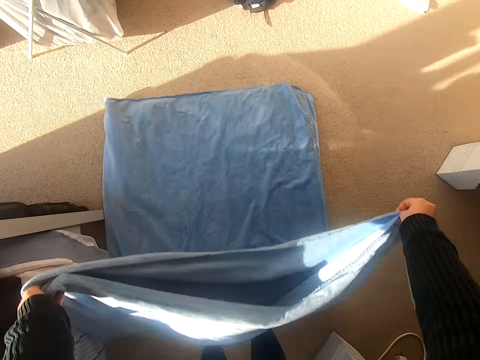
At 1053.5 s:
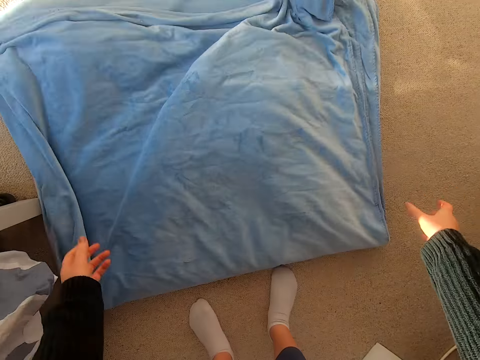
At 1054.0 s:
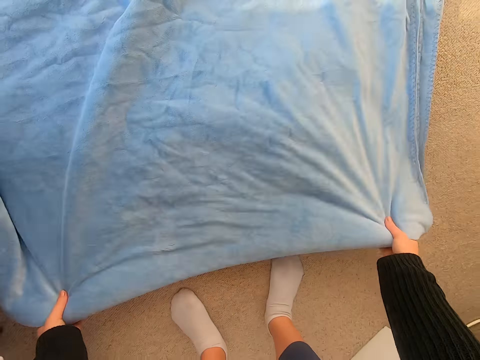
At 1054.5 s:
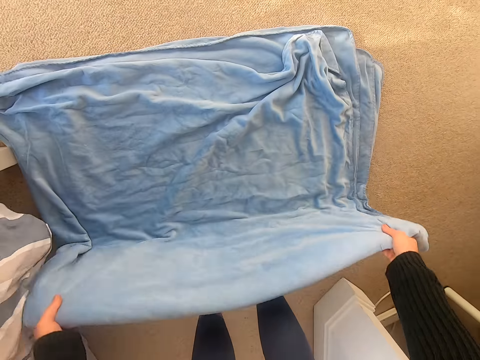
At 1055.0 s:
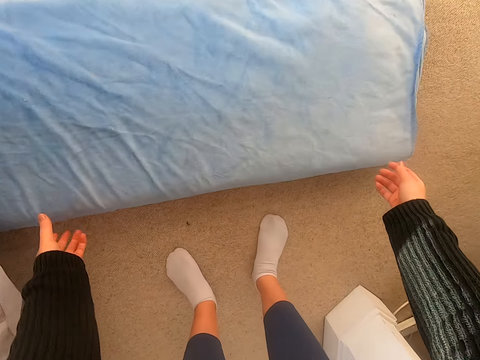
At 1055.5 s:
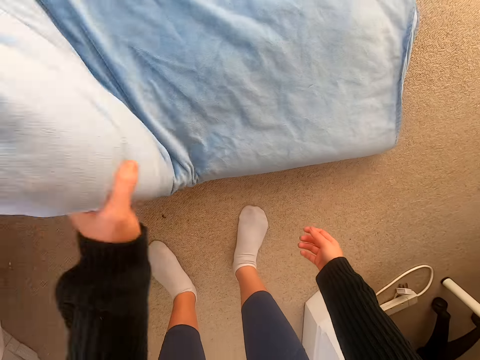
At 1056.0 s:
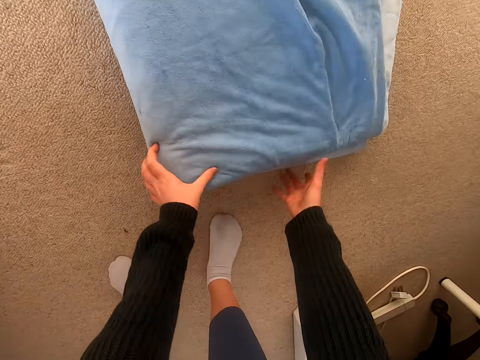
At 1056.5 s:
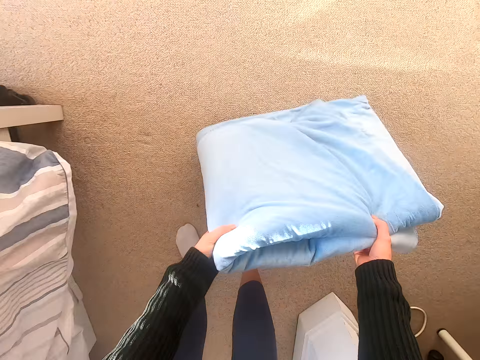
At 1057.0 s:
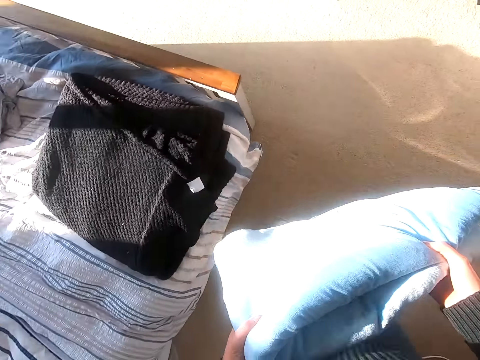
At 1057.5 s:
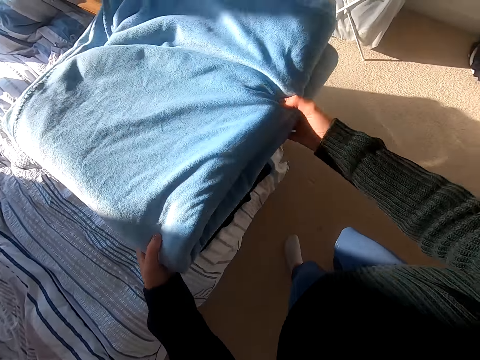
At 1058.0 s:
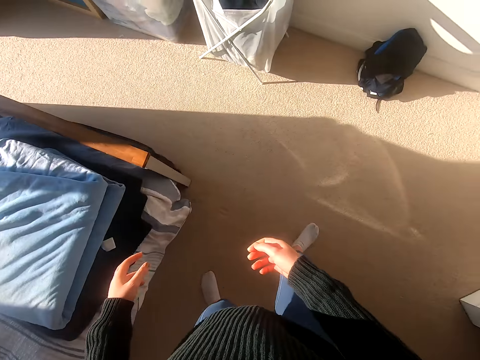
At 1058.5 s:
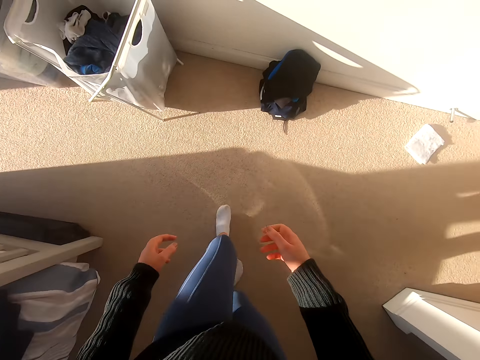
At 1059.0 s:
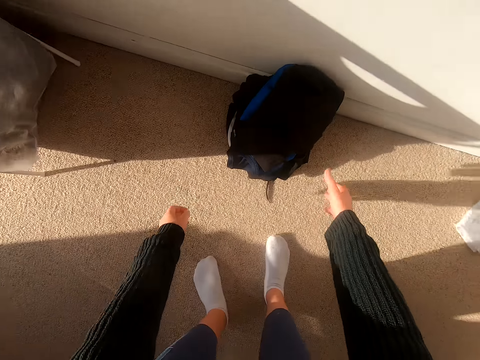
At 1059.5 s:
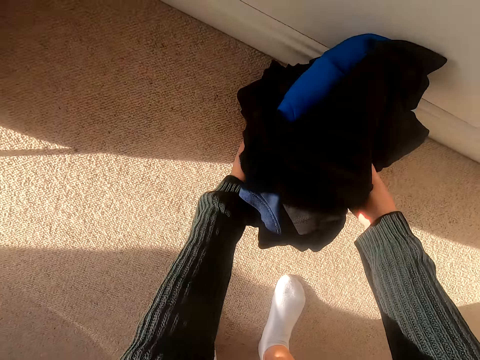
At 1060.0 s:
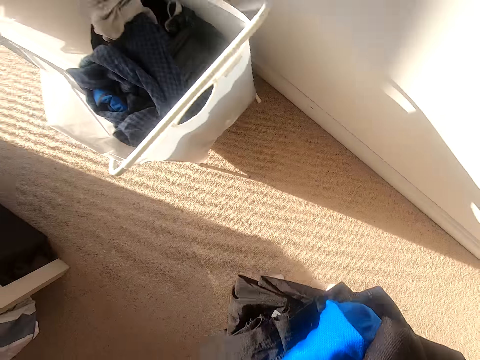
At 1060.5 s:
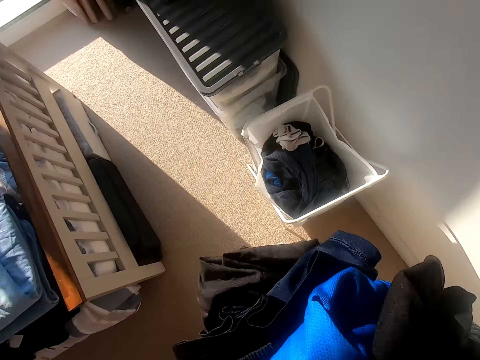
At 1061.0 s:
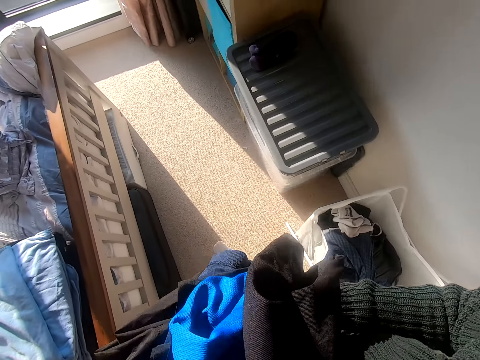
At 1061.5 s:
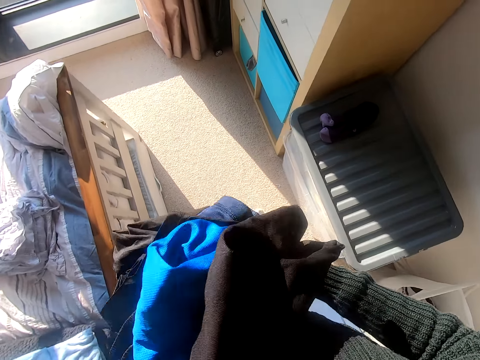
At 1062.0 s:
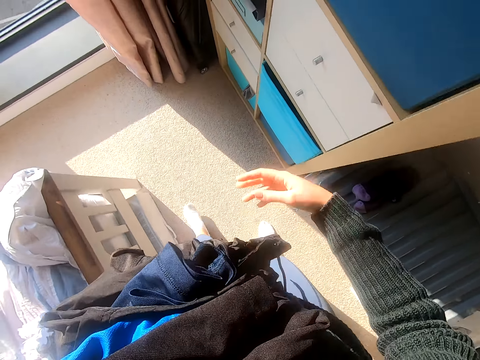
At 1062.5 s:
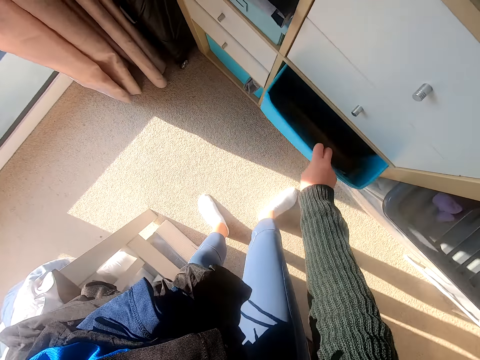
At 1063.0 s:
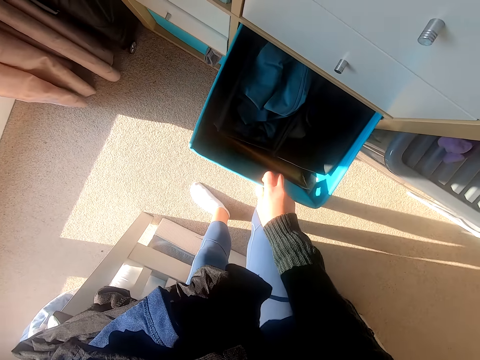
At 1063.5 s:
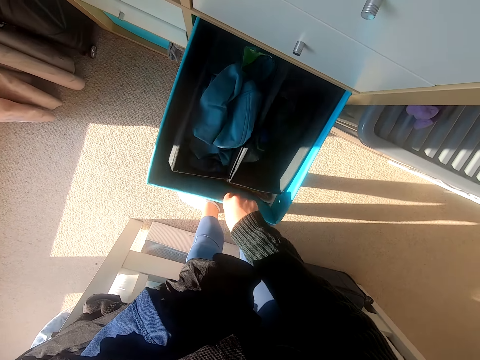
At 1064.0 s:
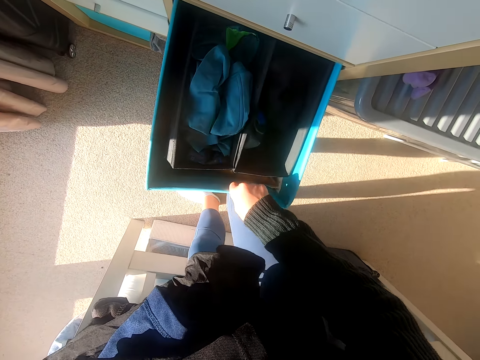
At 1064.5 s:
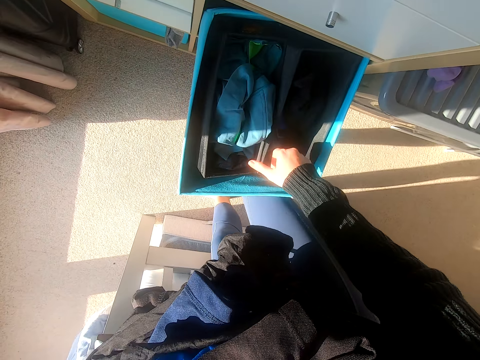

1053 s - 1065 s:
The camera wearer folds the blanket. They pick up a blanket. They put the blanket on another blanket on the bed. They walk around the room. They pick up clothes. They walk around the room. They pull a drawer basket.

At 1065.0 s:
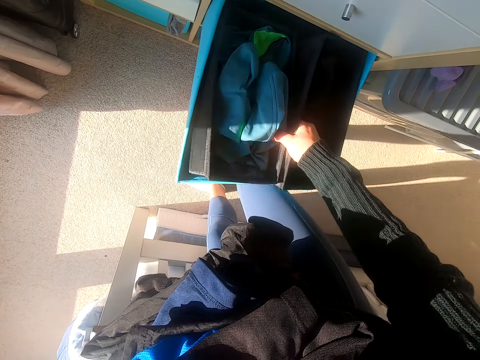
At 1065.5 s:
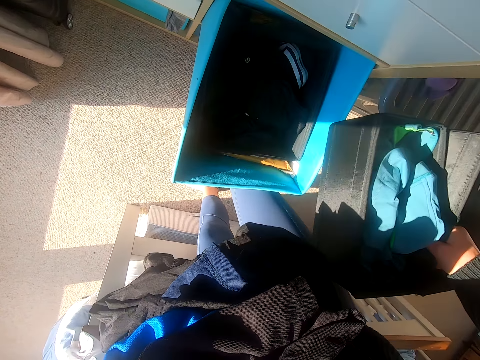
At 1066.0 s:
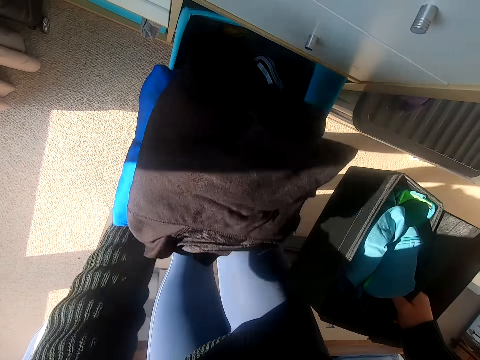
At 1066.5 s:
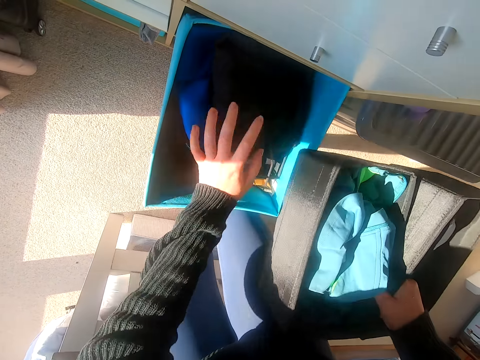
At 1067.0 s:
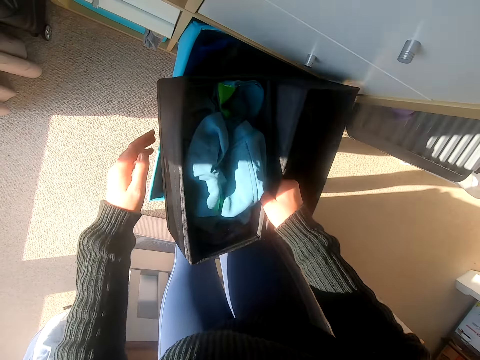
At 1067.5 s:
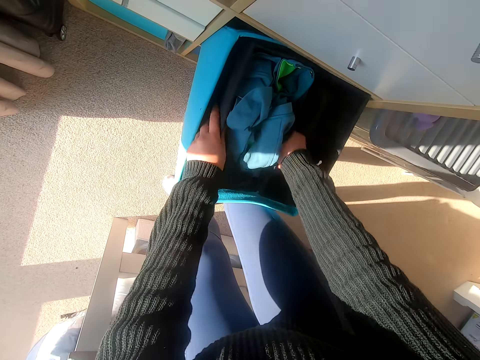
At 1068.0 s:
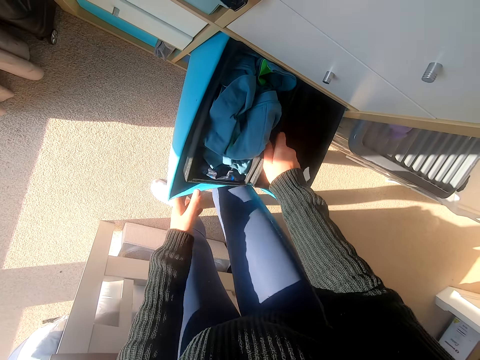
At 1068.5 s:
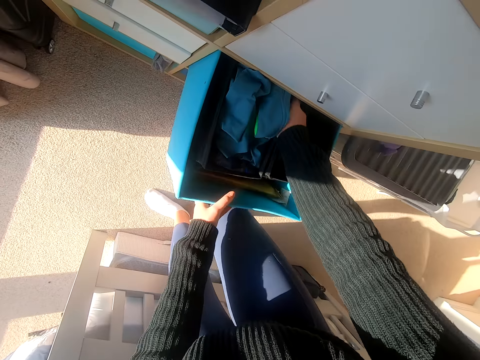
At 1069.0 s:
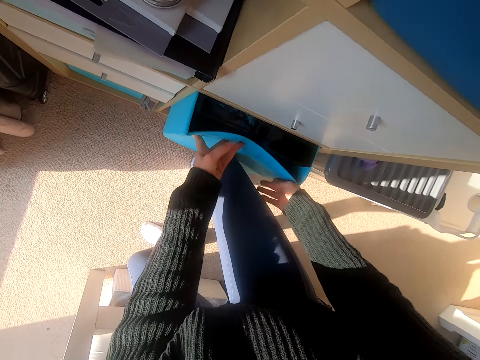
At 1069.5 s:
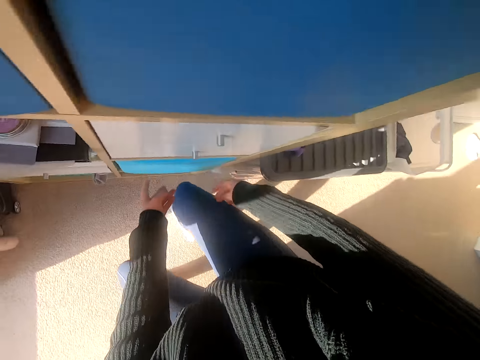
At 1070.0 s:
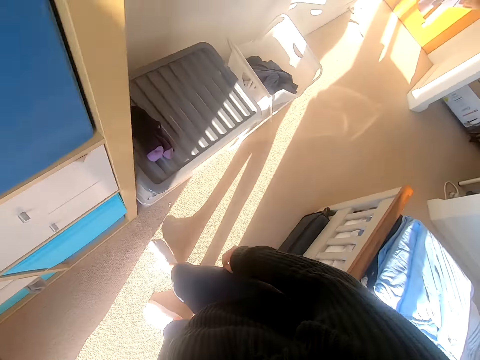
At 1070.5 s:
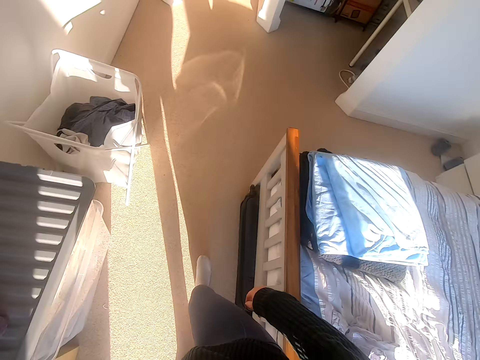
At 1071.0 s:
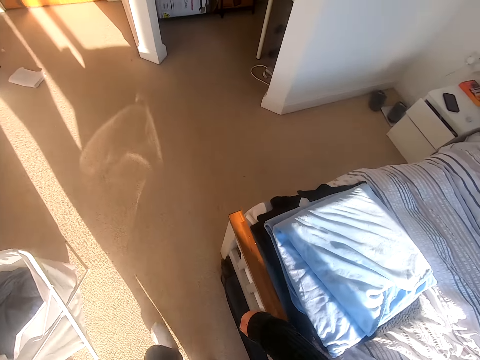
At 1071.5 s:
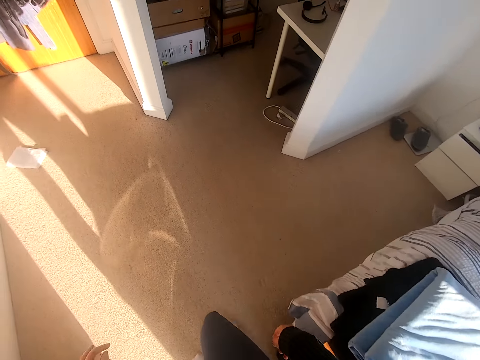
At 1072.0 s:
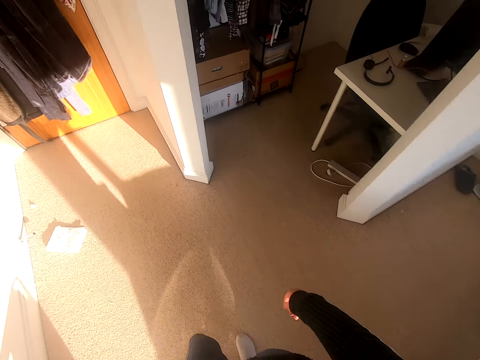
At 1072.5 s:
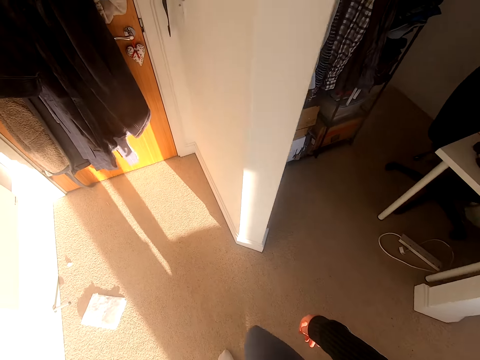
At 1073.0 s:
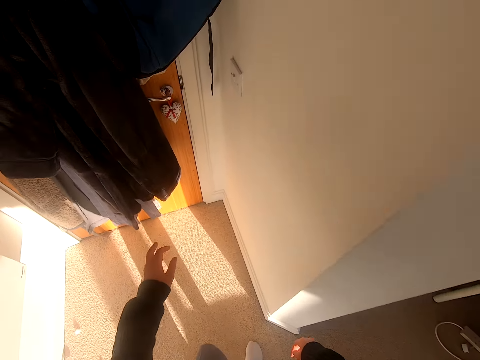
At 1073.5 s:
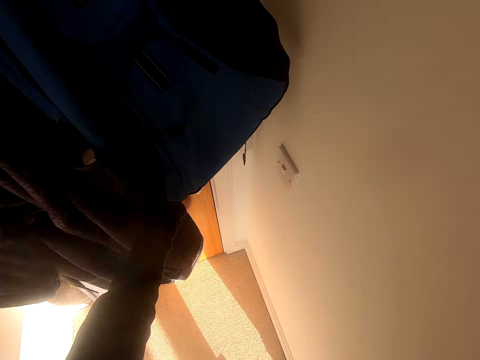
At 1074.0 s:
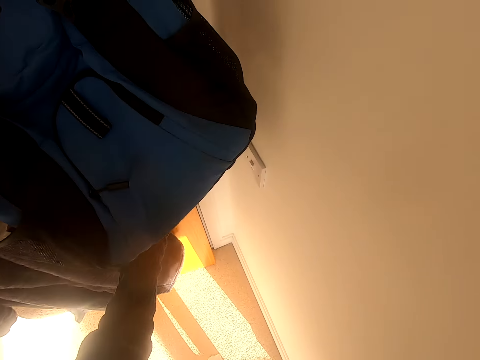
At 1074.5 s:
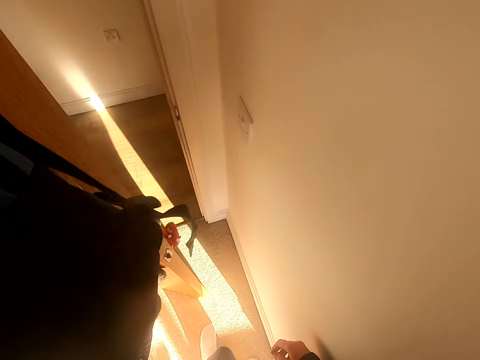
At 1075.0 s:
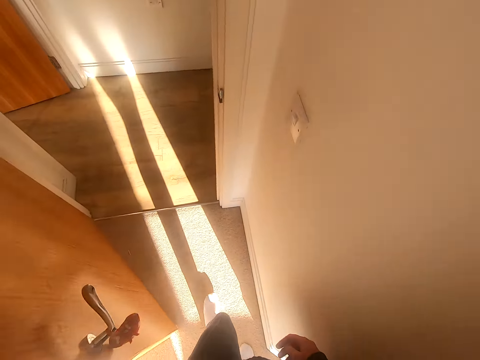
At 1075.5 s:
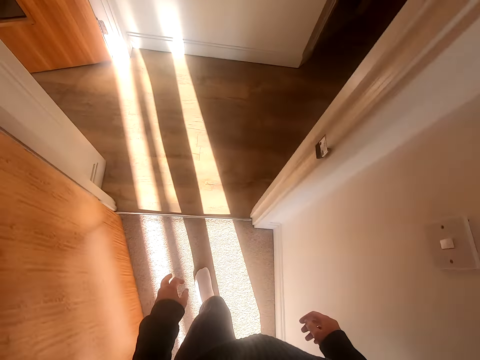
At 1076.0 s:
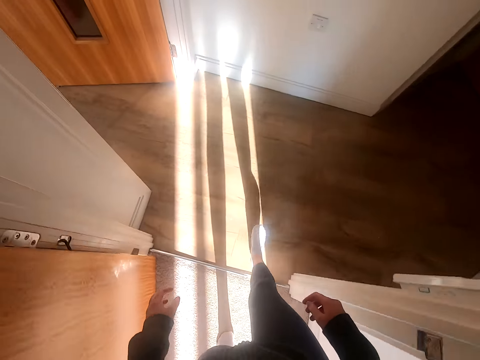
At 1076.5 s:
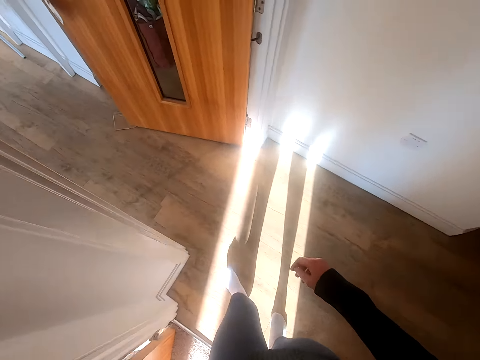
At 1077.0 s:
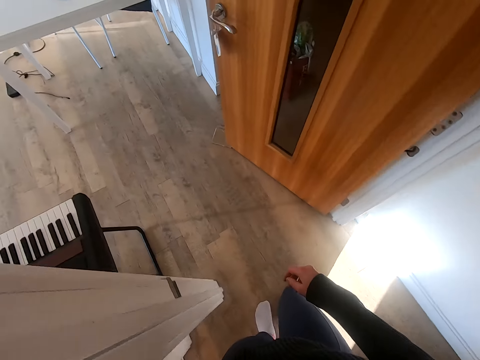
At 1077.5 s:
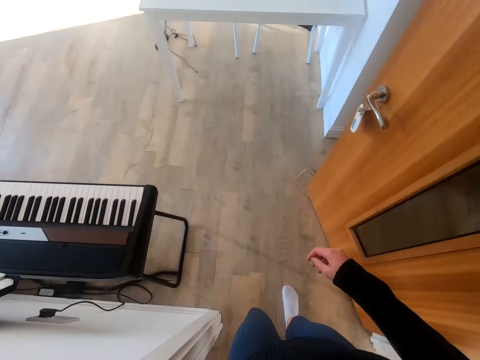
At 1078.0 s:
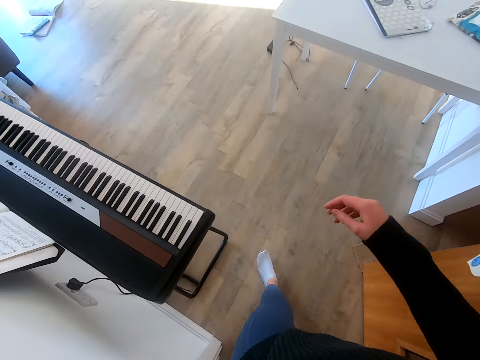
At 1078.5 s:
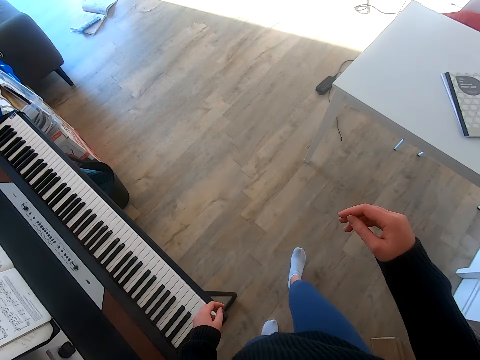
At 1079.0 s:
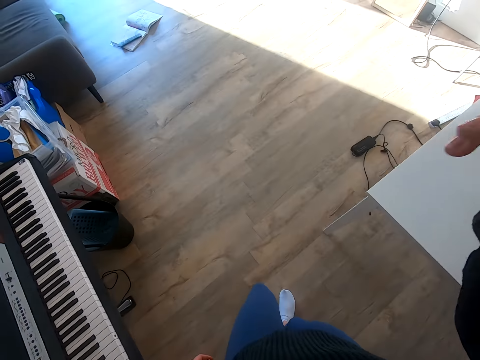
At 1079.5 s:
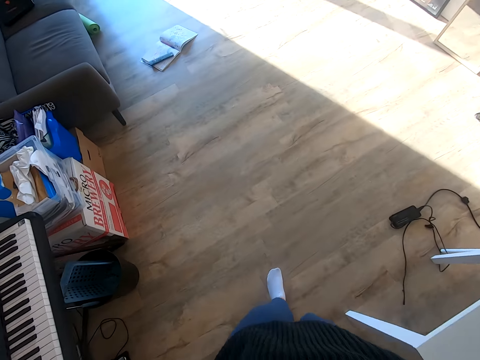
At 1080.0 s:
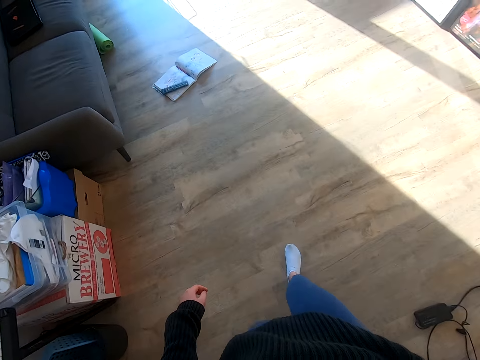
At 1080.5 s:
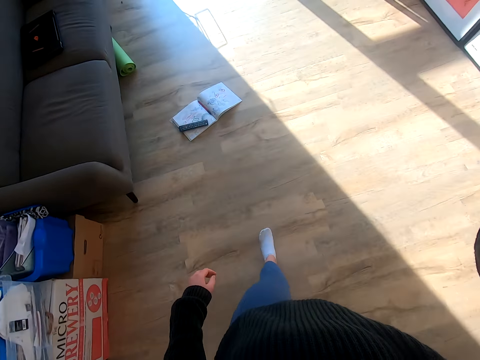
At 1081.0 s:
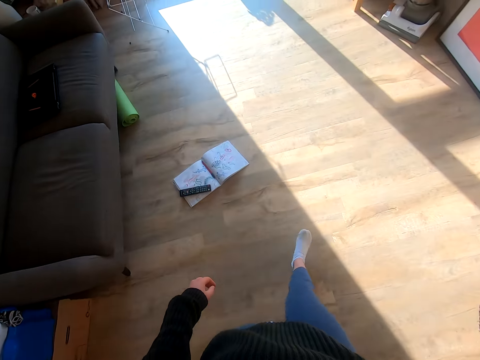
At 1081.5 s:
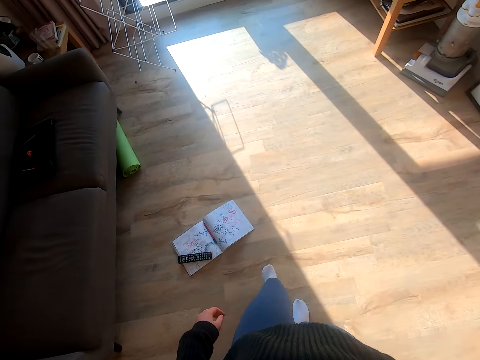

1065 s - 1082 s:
The camera wearer picks up storage boxes from the drawer. They put the clothes in the drawer basket. They put the storage boxes in the drawer basket. They push the drawer basket. They turn around. They walk around the room. They open a door. They walk out of the room to the other room. They walk around the house. They adjust the camera. They walk around the room.
